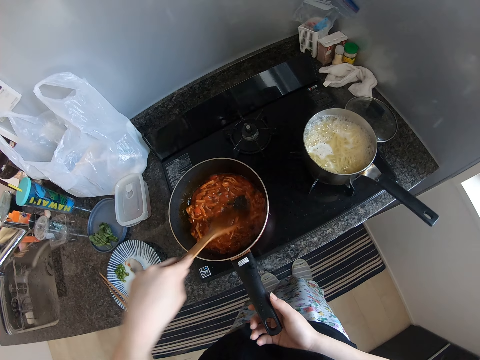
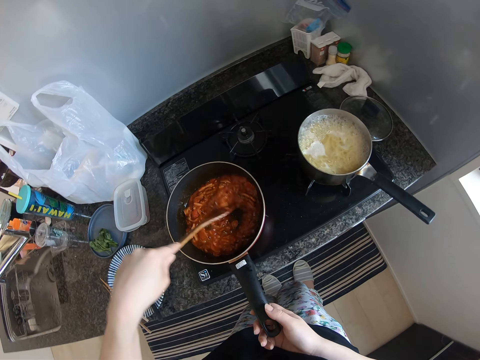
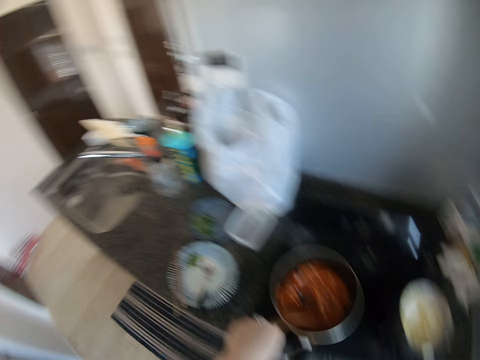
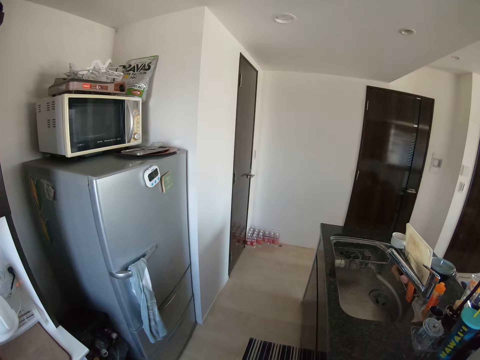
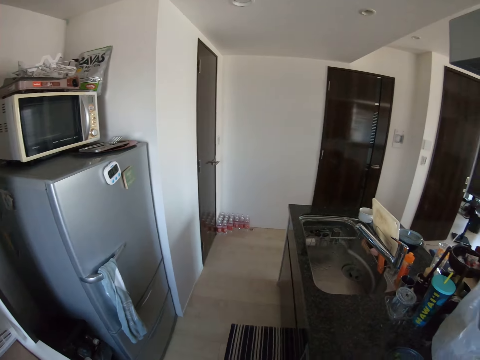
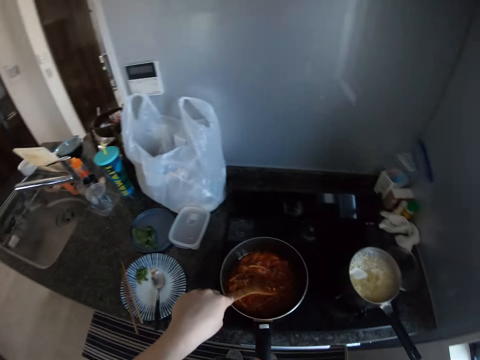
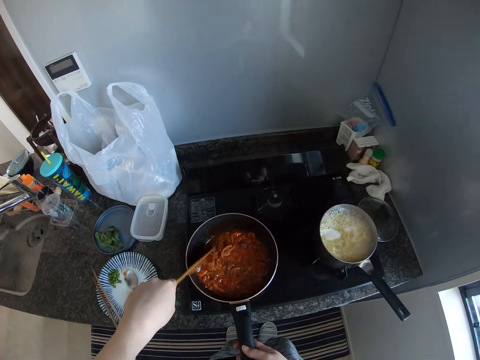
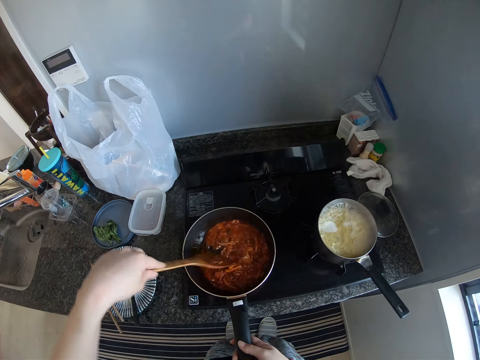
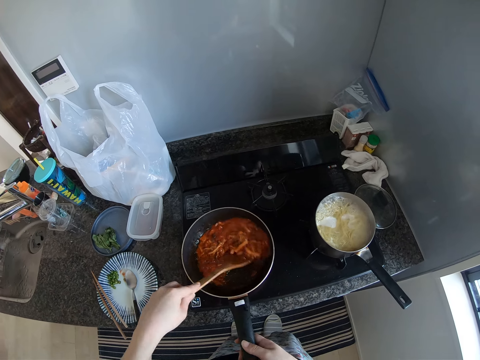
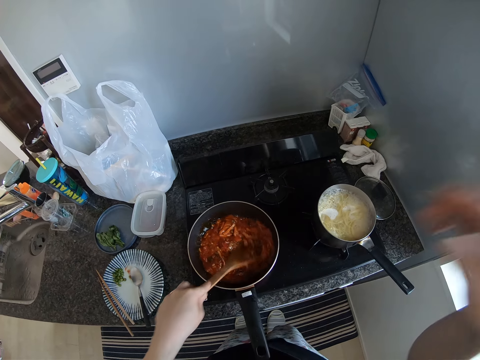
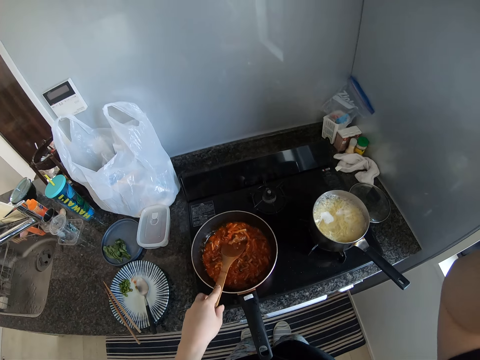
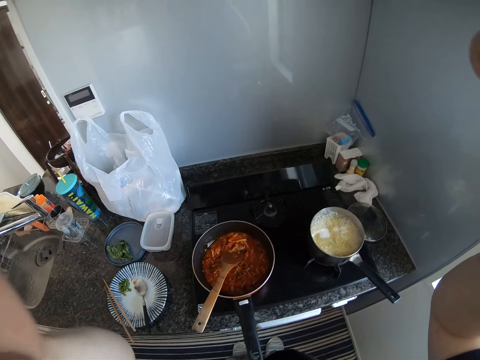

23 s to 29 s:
The camera wearer looks around the room. They stir the tomato stew with a wood spoon. They adjust the camera.
